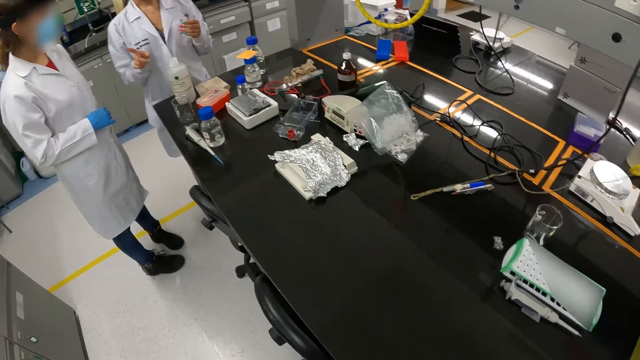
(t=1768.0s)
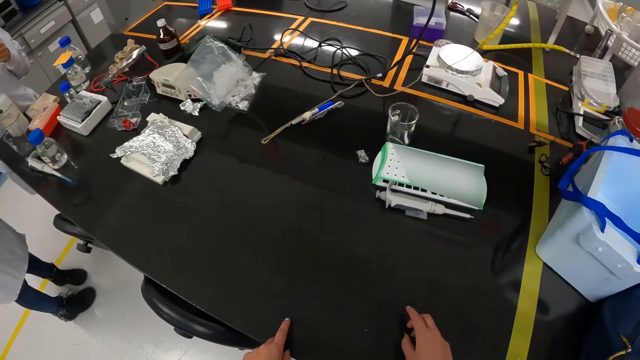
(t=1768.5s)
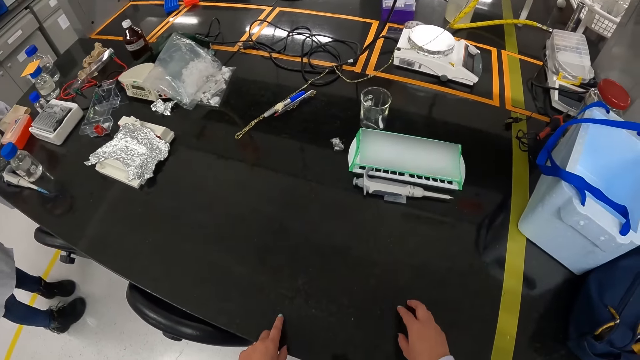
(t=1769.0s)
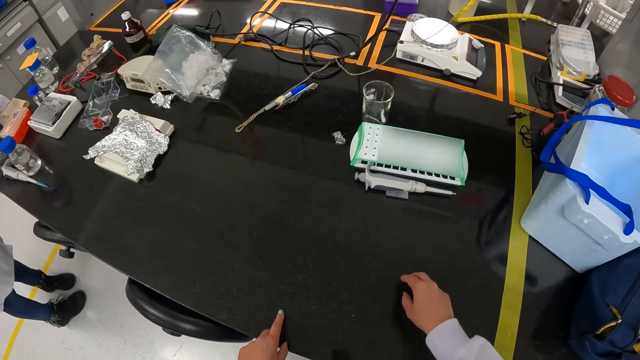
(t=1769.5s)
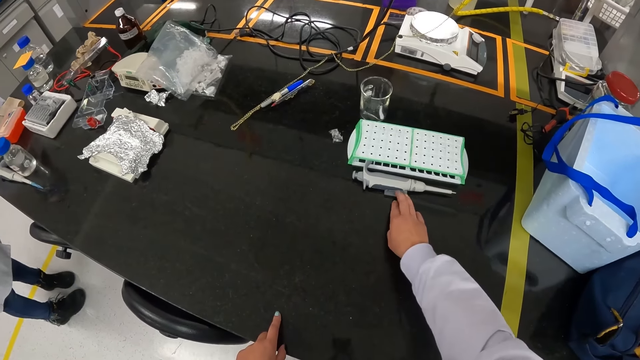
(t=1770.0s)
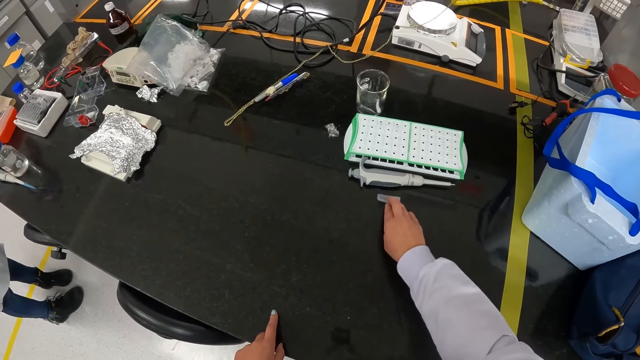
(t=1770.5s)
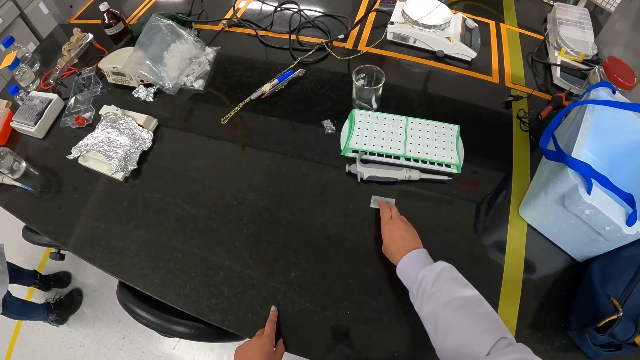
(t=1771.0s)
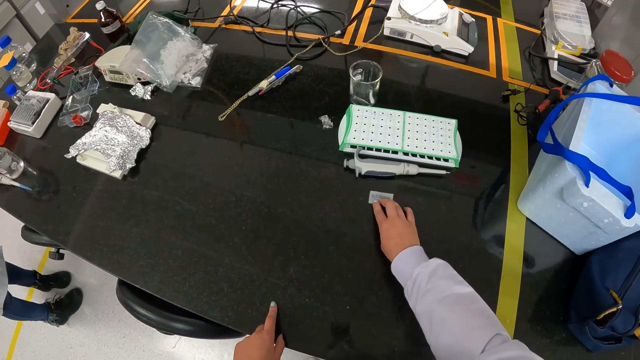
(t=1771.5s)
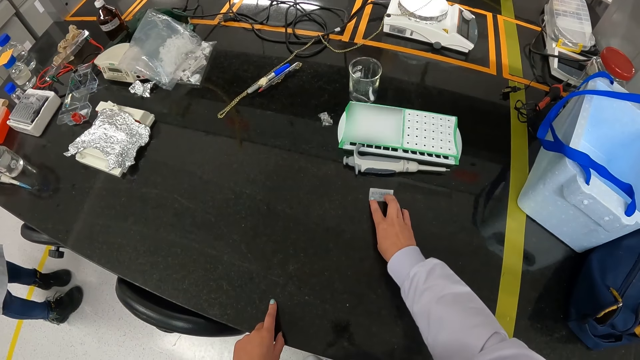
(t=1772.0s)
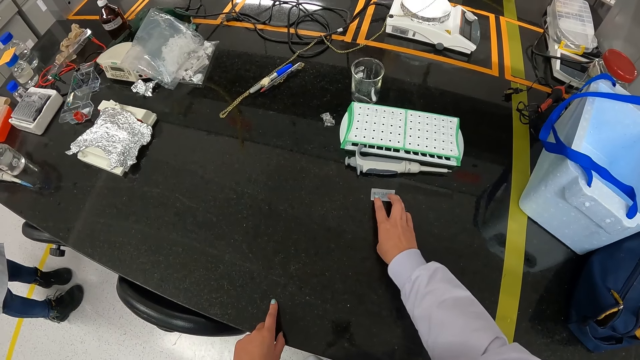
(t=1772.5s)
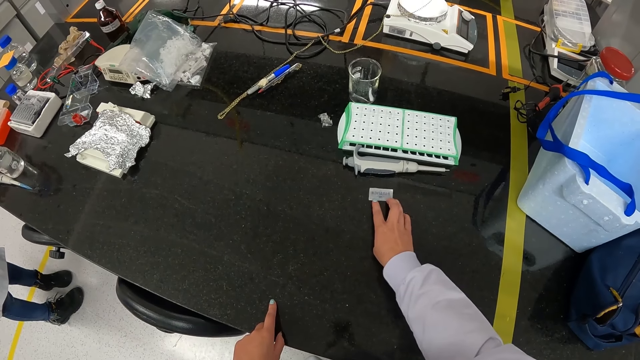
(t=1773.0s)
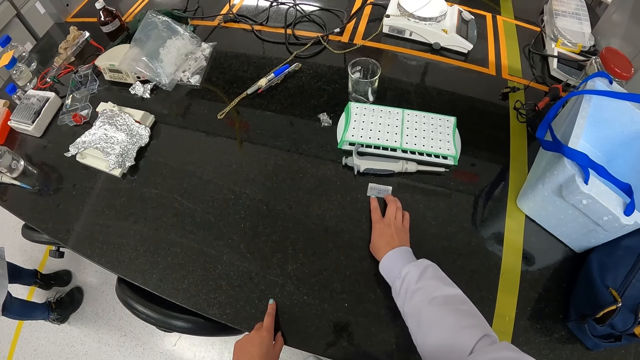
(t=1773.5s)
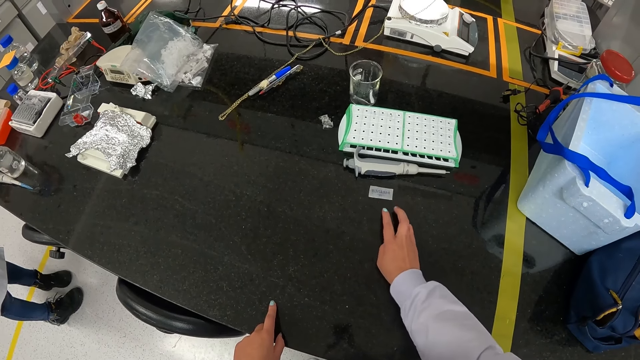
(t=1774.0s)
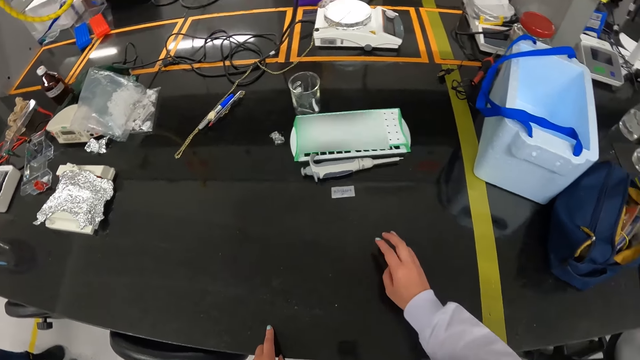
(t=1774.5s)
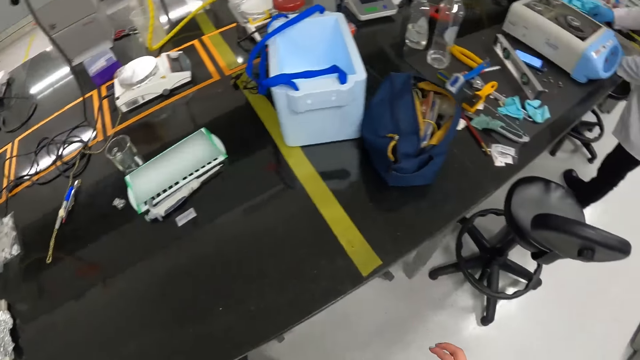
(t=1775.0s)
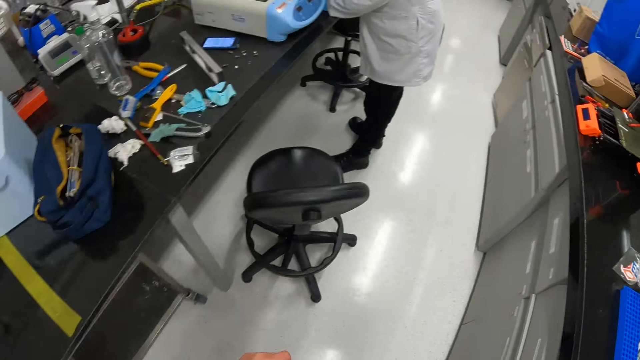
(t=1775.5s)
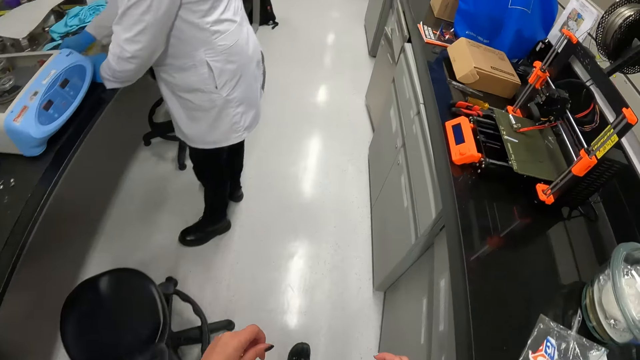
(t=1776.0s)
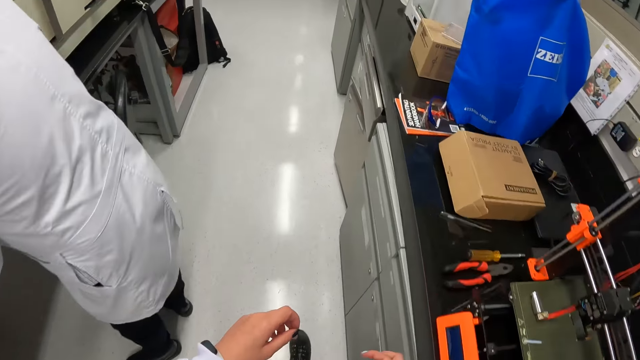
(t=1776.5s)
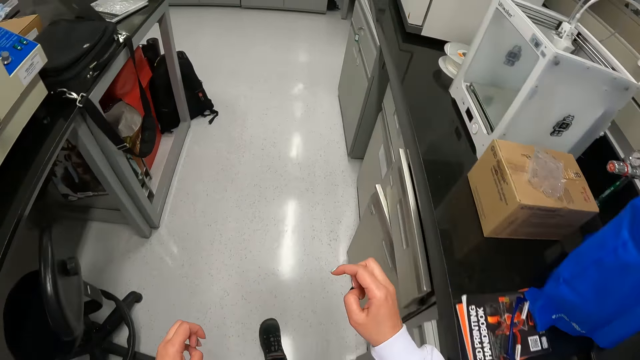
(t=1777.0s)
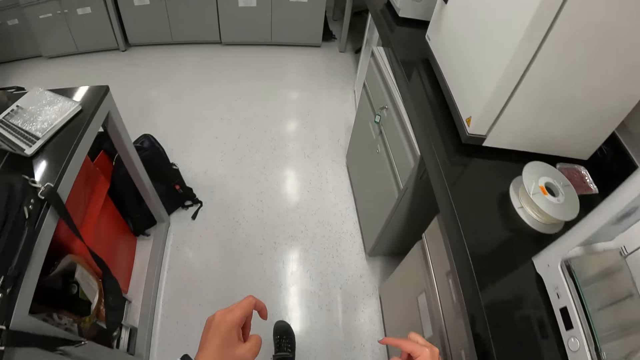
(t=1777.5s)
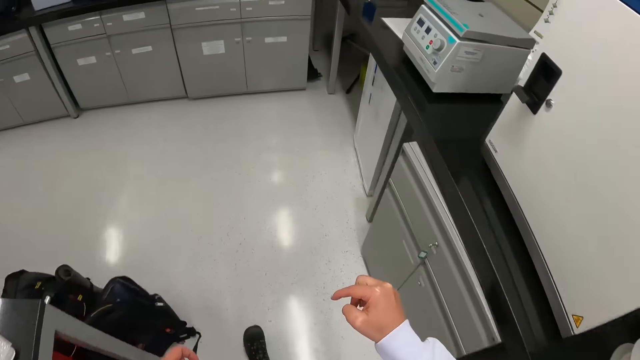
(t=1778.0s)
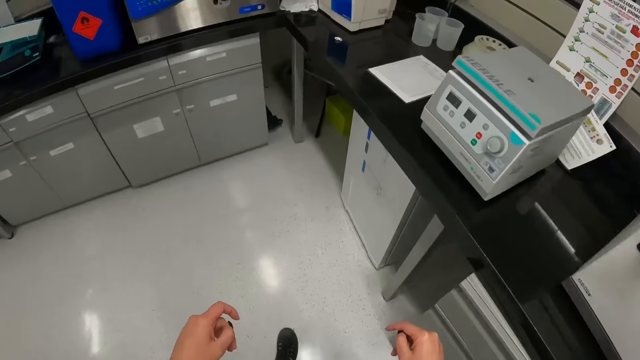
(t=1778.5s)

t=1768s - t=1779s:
A person sways a hand. The camera wearer looks around. They pick up a sticker on the table. They move a piece of paper on the table. They look around. They walk in the laboratory.

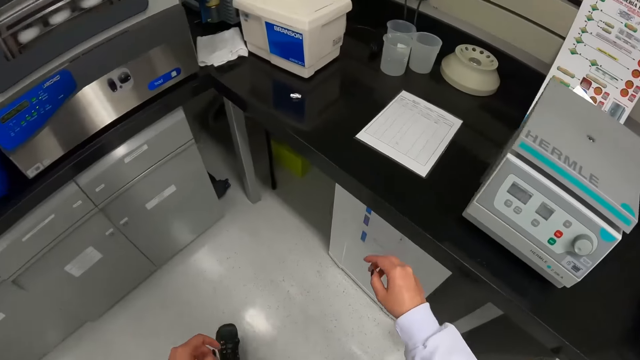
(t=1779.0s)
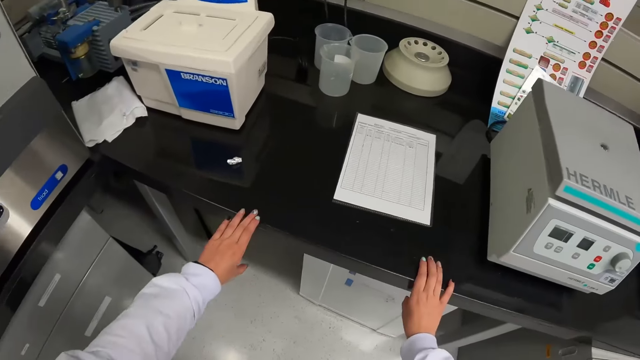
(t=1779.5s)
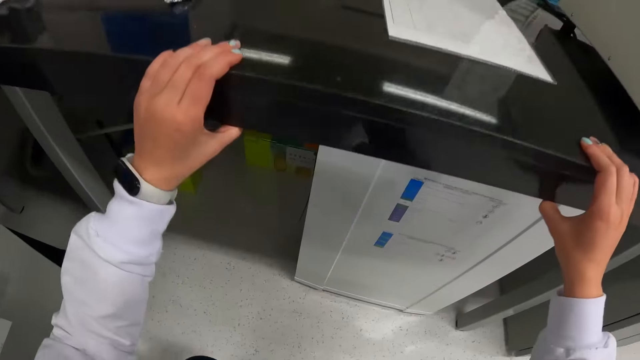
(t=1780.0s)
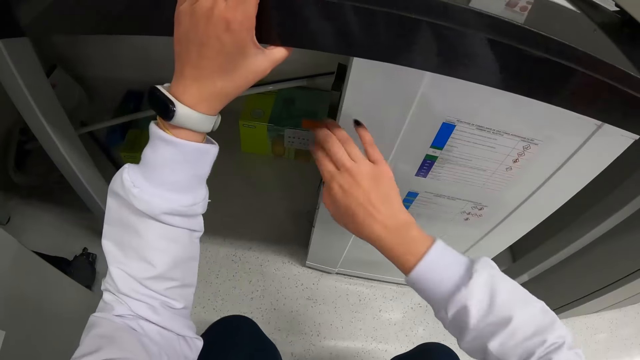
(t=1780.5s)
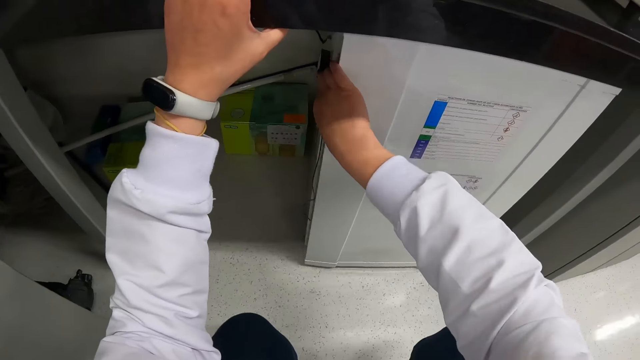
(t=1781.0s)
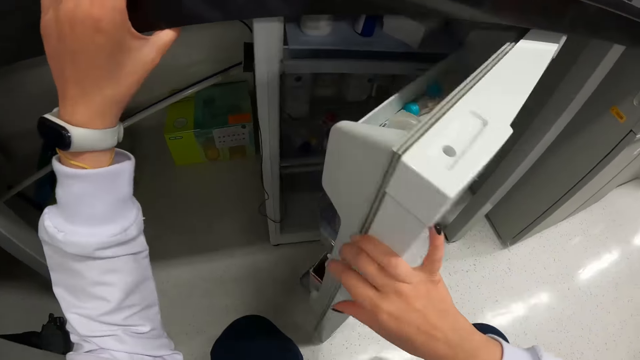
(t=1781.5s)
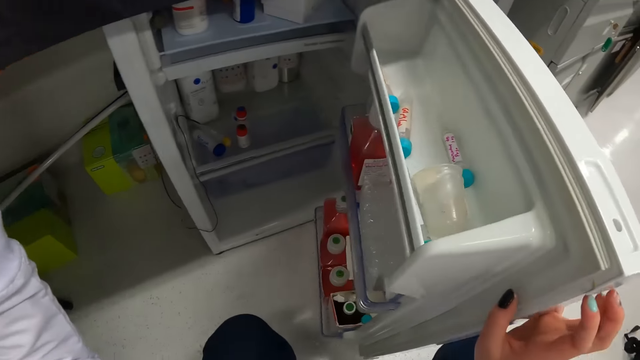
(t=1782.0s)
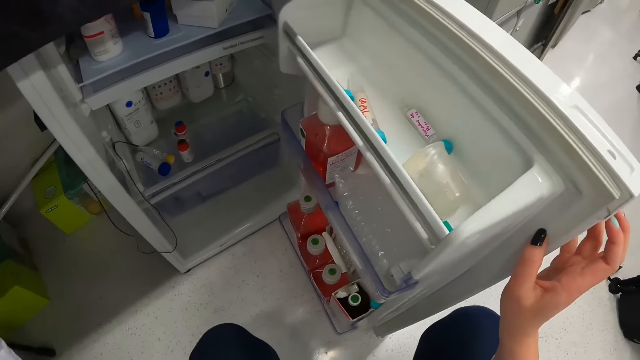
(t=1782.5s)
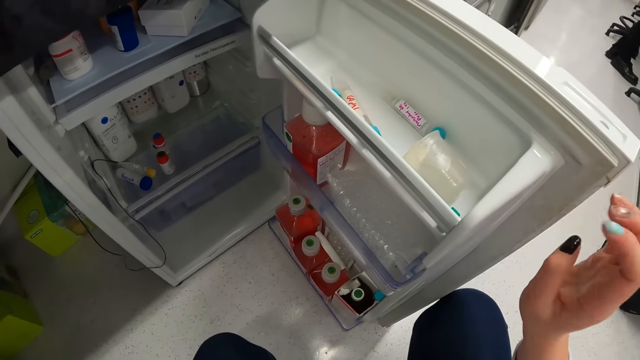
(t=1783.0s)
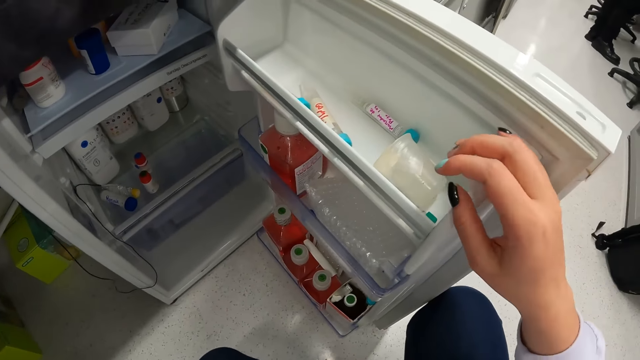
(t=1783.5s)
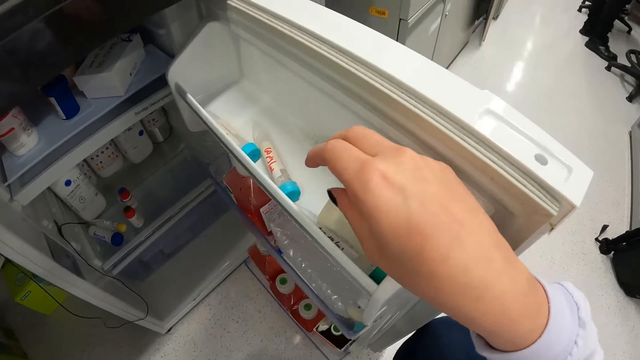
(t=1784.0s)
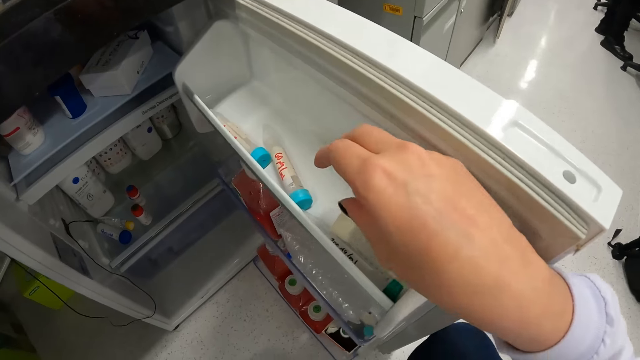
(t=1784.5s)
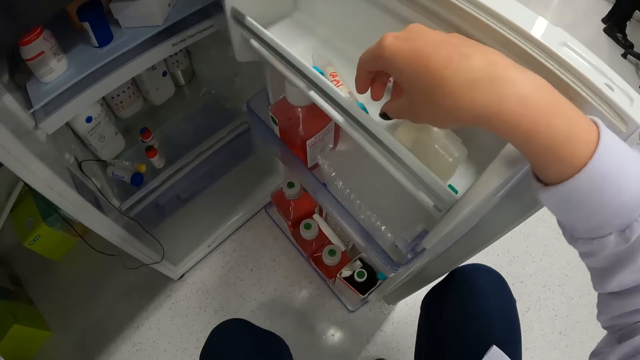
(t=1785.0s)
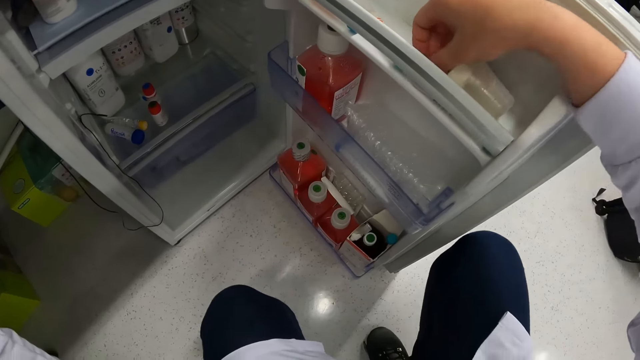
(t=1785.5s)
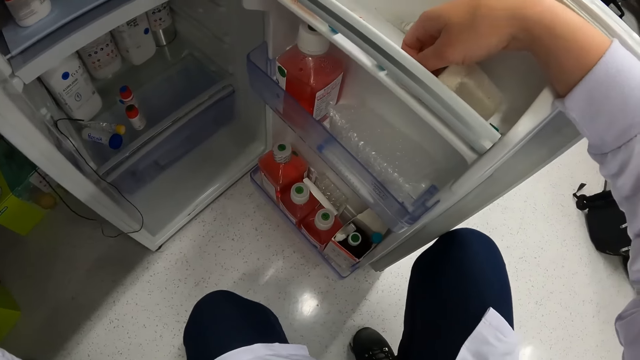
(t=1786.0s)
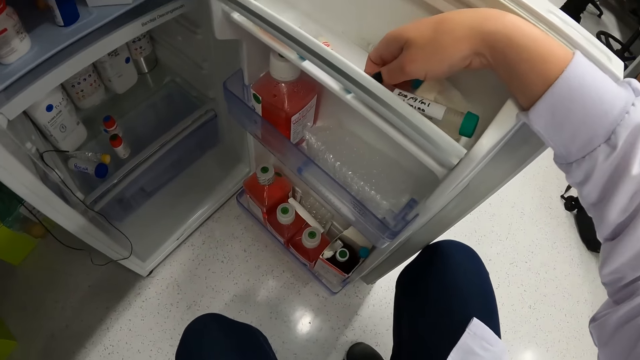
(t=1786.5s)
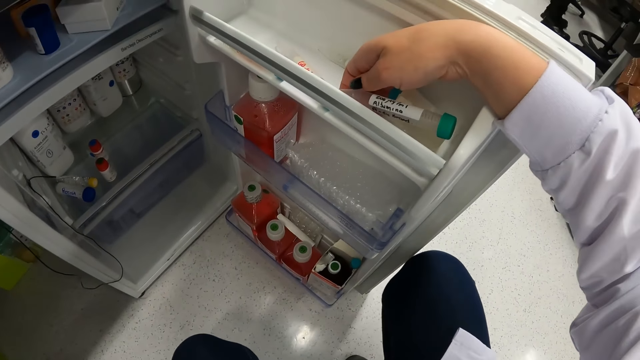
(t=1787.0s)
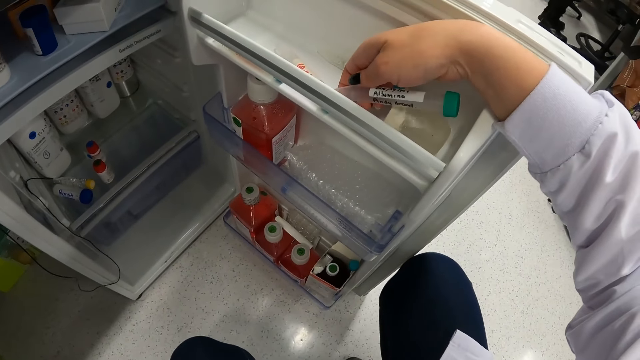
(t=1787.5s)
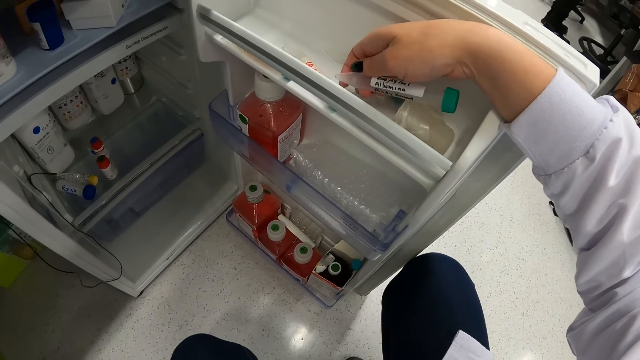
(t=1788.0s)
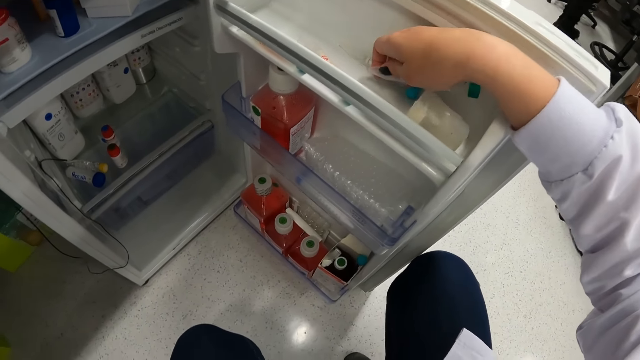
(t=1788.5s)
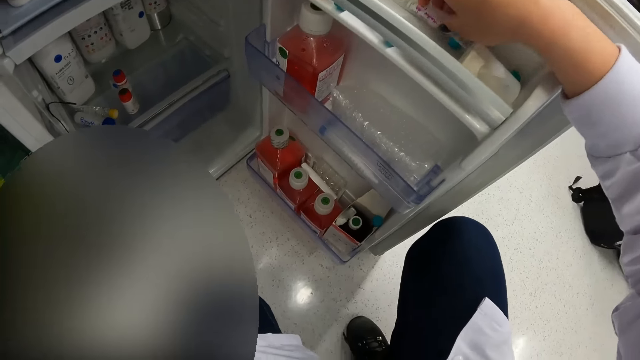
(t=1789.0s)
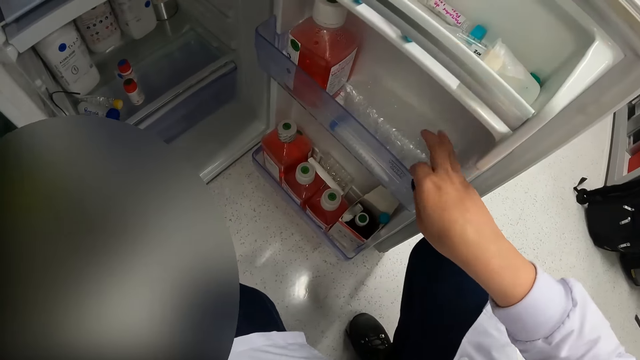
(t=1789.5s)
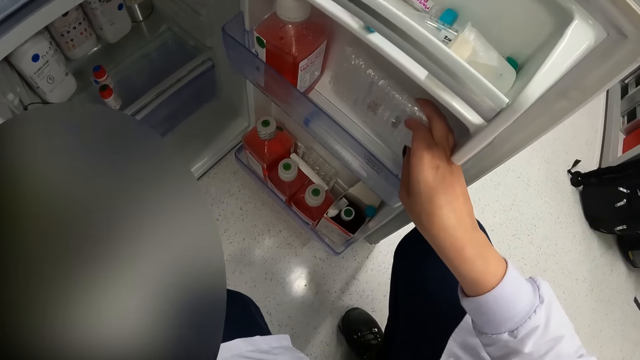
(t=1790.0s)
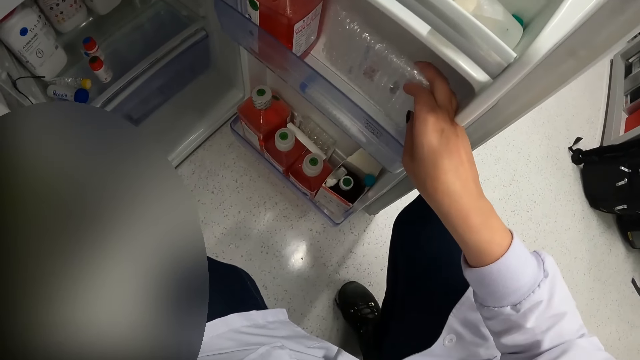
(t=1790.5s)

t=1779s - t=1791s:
The camera wearer bends towards the floor. They open the fridge. They pick up a test tube in the fridge. They read on the test tube. They put the test tube in the fridge. They check in the fridge.
